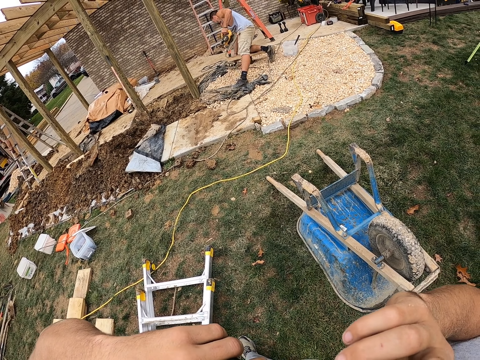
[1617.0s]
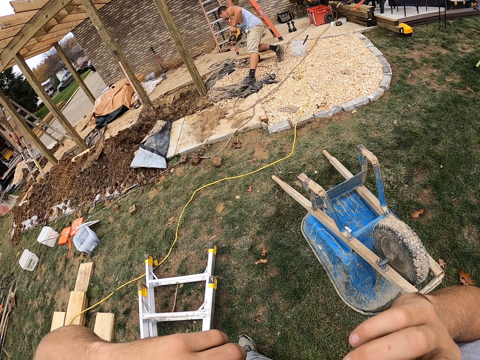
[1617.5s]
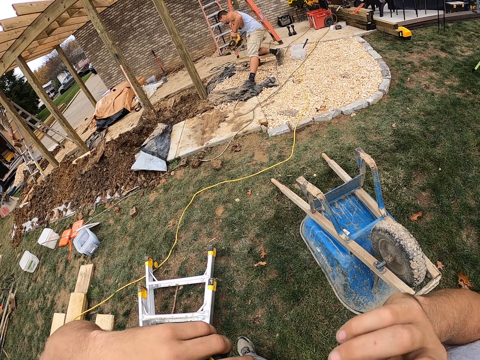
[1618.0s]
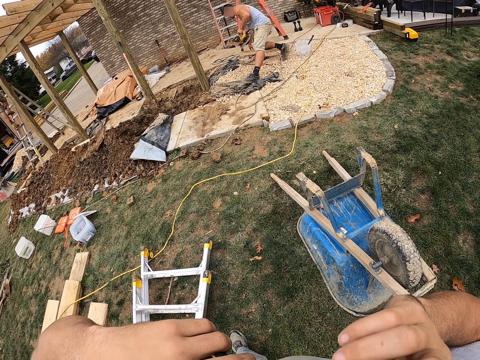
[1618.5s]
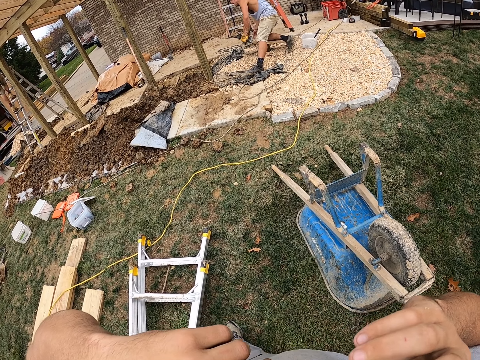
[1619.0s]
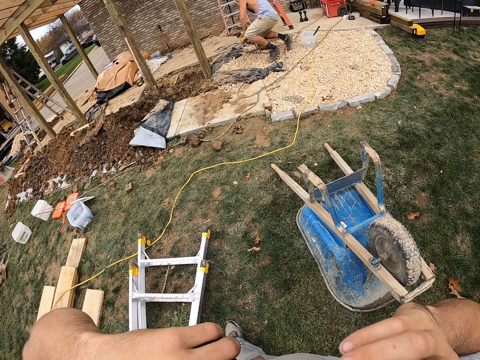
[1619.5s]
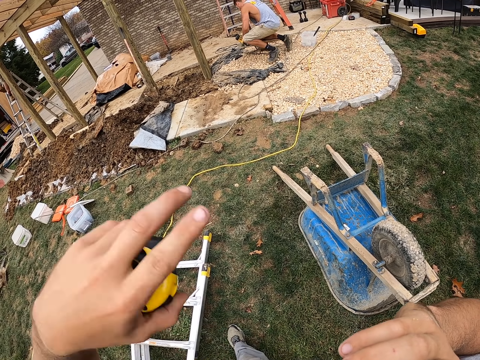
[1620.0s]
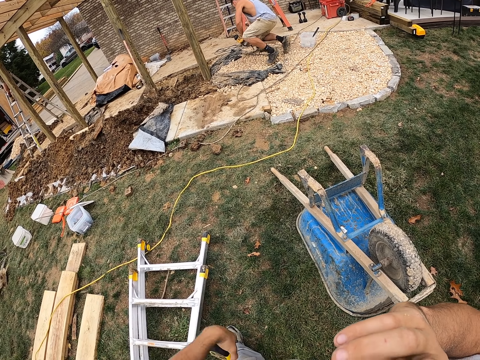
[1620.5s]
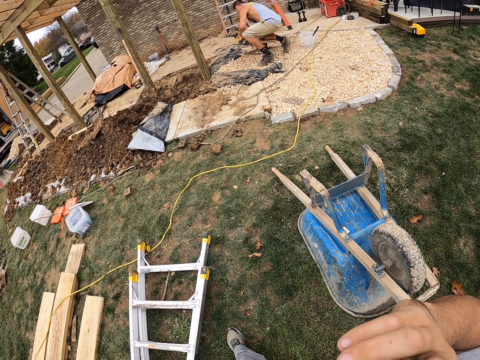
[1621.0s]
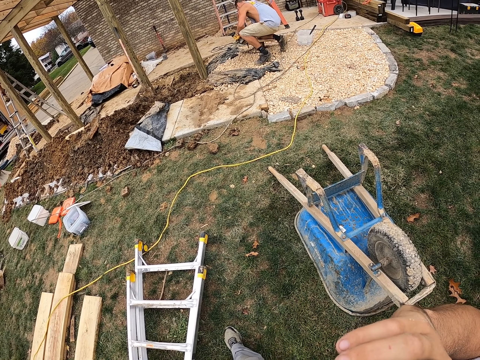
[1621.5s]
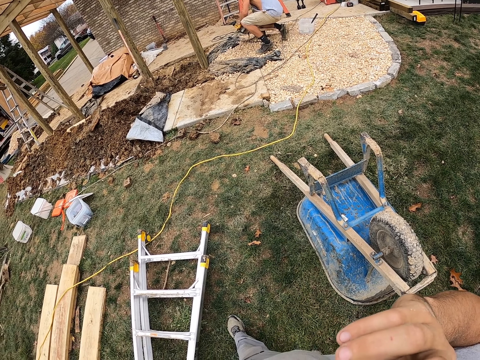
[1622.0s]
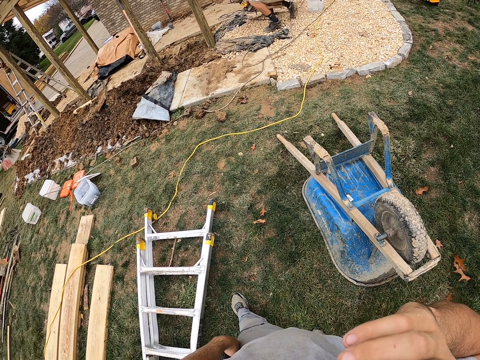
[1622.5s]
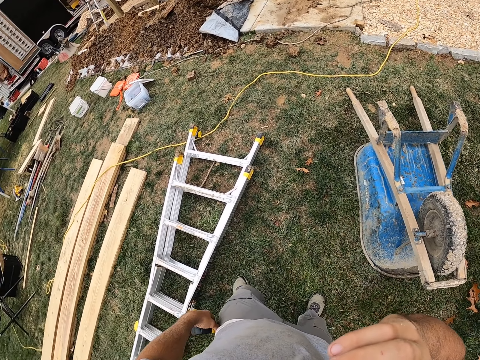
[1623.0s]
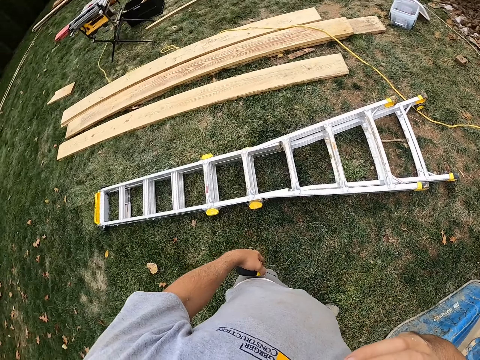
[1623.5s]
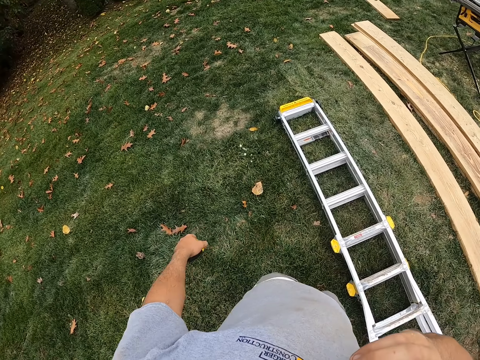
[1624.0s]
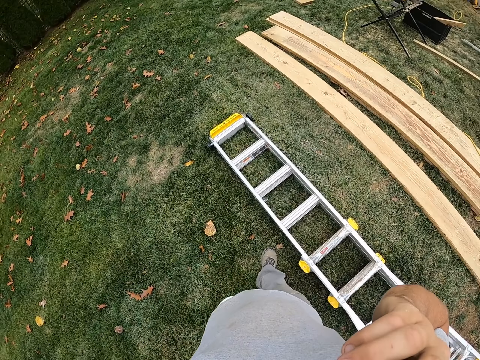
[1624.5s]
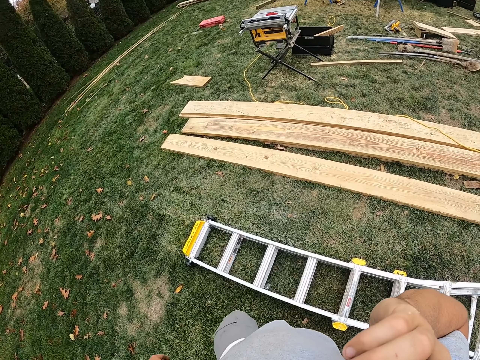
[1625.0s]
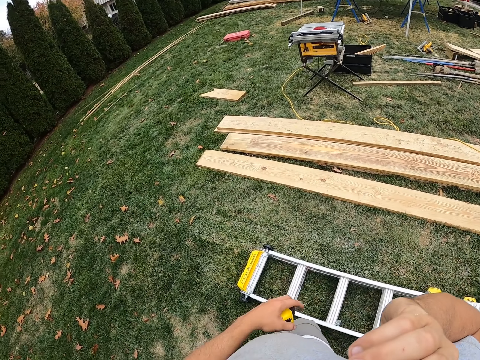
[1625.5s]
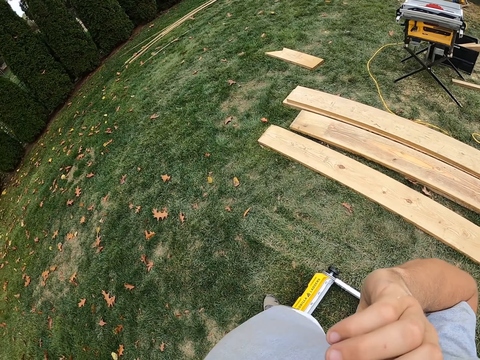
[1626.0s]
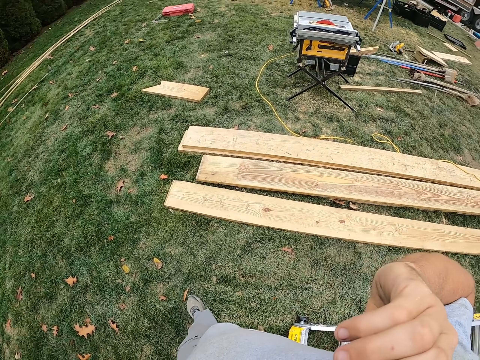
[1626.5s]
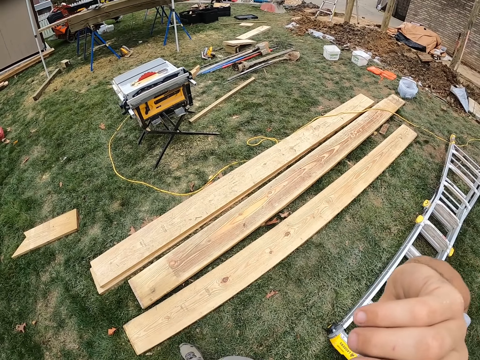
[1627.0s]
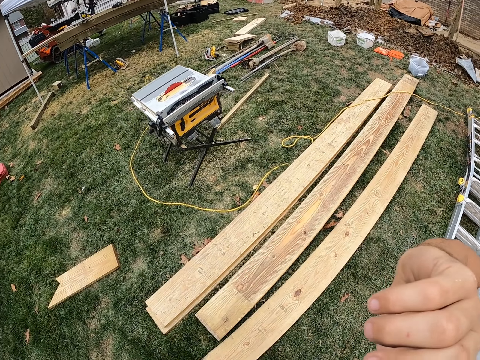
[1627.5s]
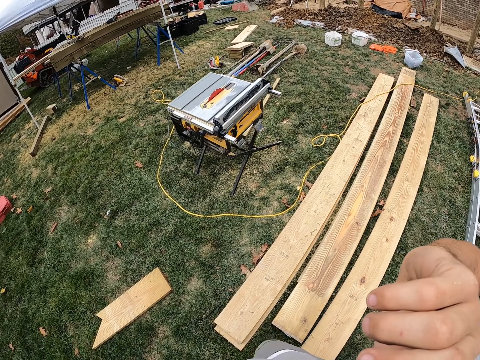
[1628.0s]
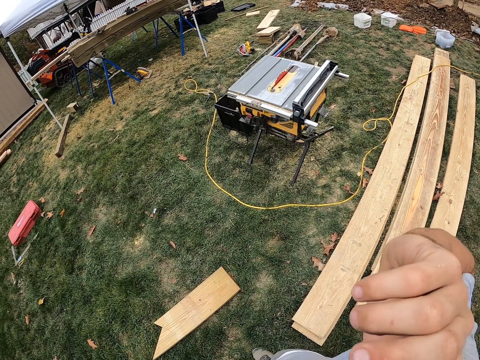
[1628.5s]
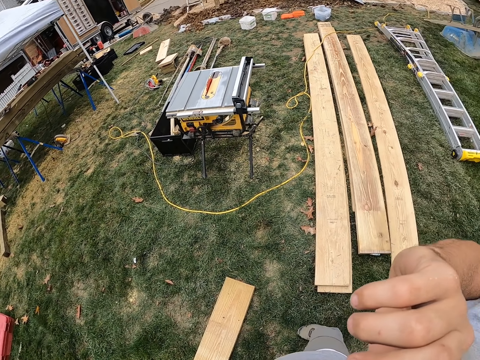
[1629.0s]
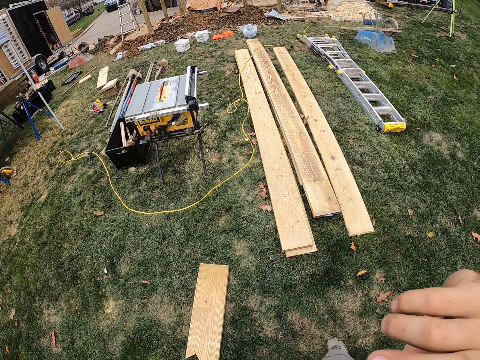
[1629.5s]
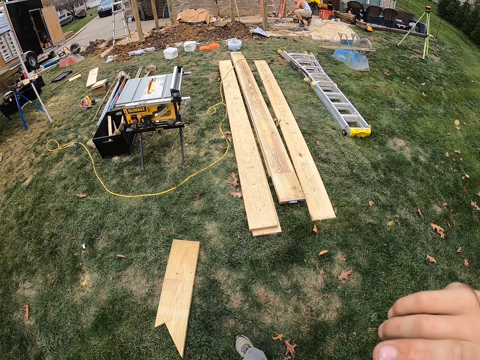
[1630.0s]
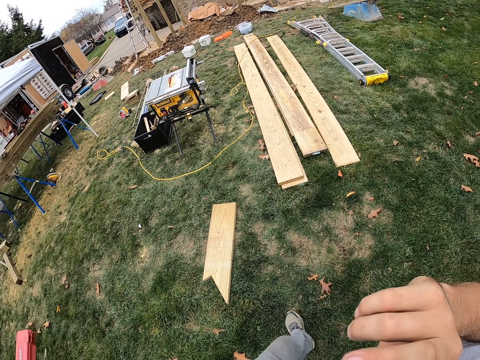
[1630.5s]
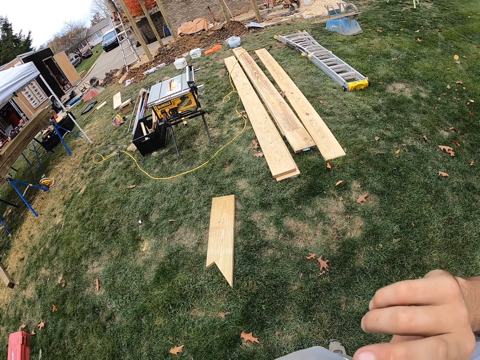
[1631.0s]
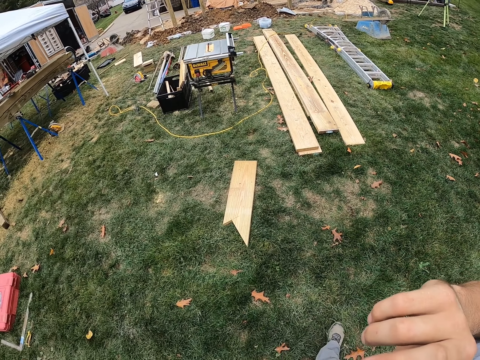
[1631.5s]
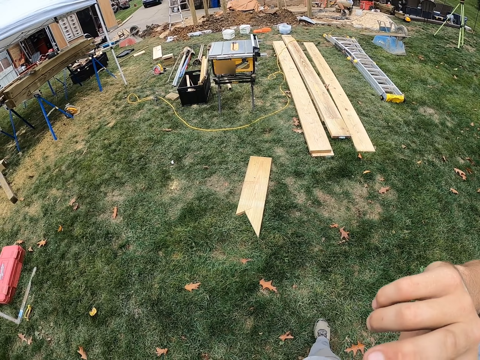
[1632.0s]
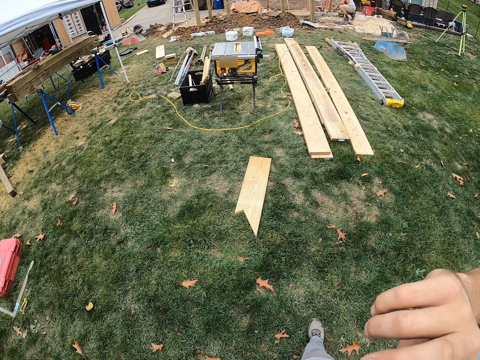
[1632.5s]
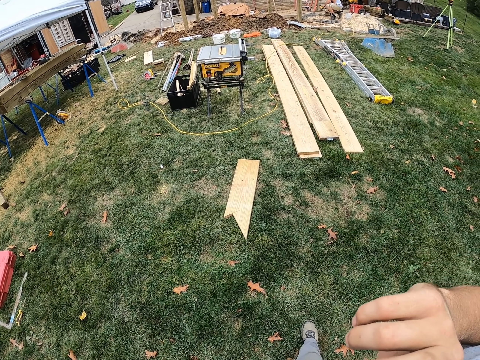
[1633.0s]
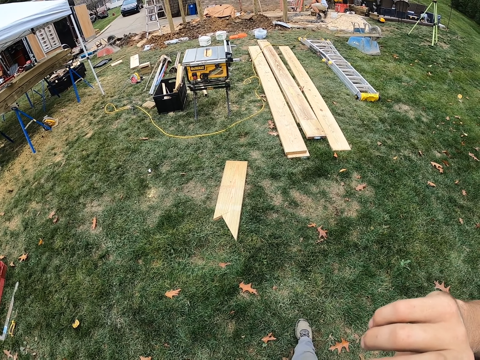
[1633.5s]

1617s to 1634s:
A man pulls a wire on the ground and puts the circular saw on the ground. The camera wearer converses on his cell phone. He walks on the field ground. He converses on the phone. He walks backwards on the field ground.

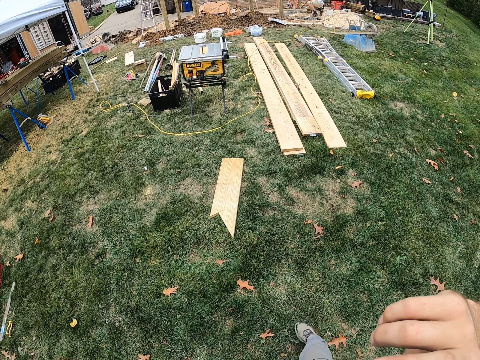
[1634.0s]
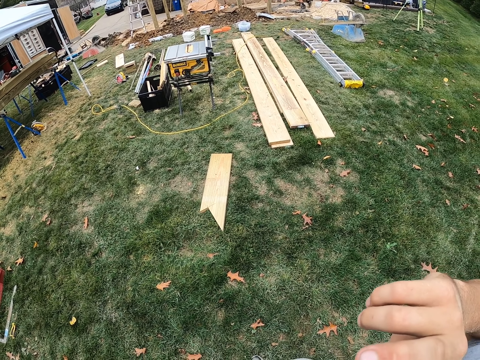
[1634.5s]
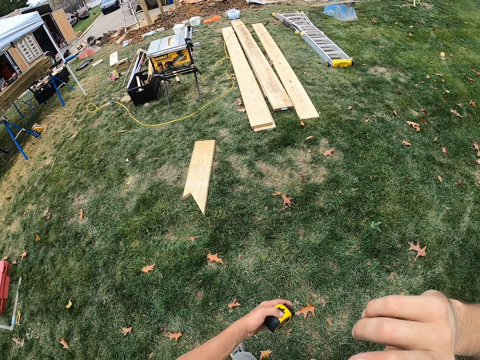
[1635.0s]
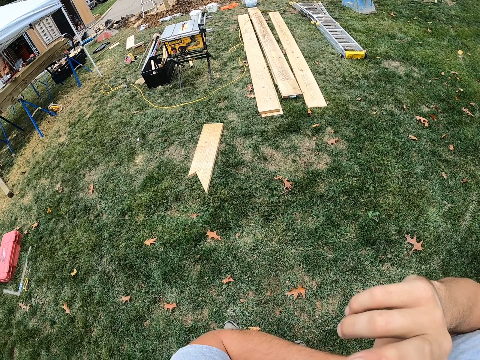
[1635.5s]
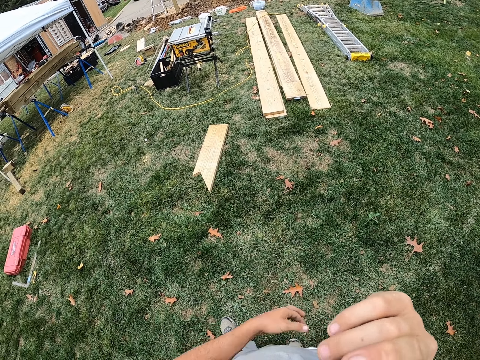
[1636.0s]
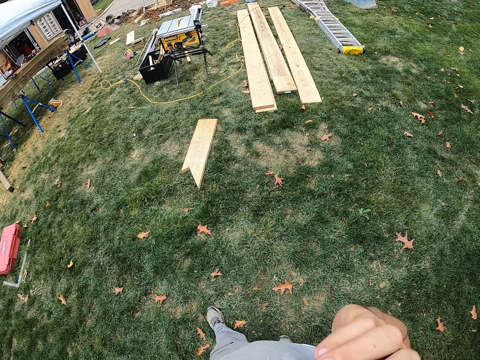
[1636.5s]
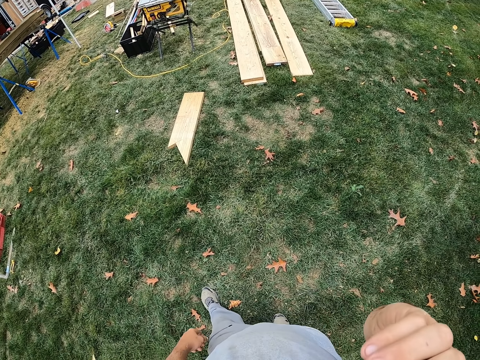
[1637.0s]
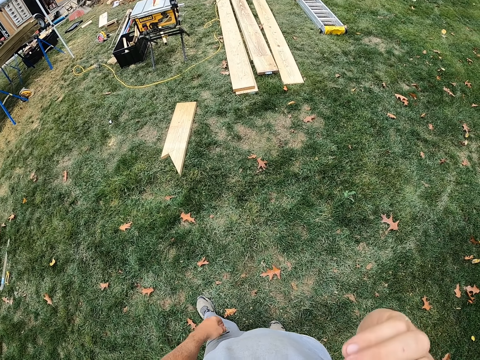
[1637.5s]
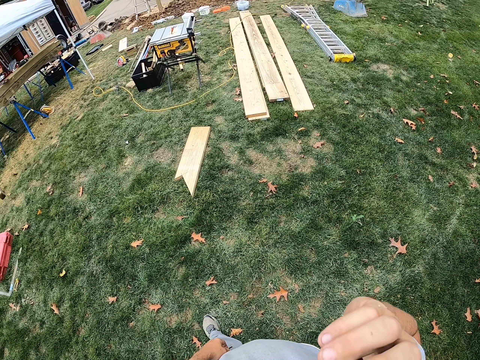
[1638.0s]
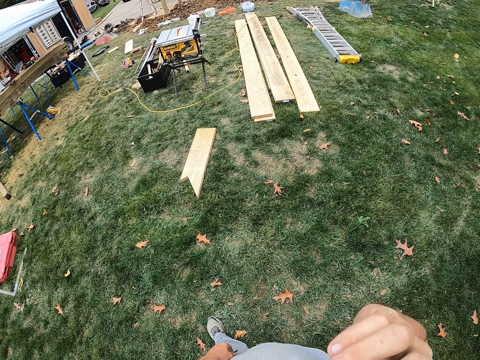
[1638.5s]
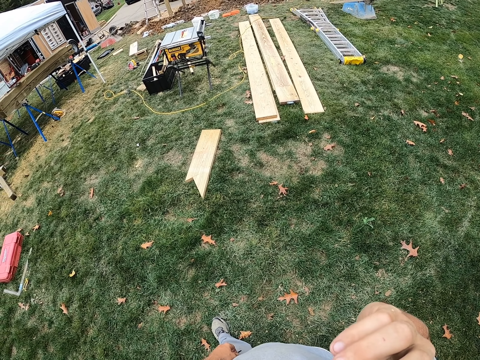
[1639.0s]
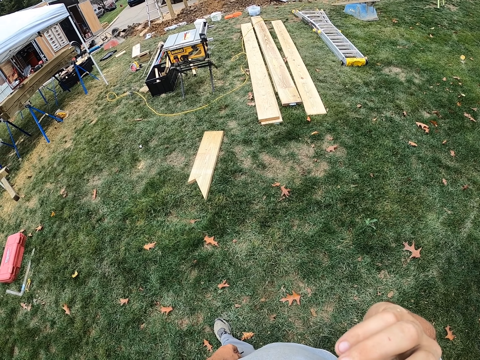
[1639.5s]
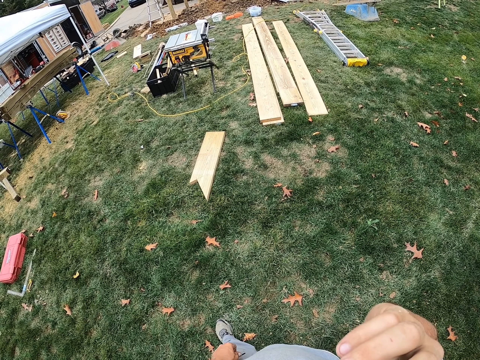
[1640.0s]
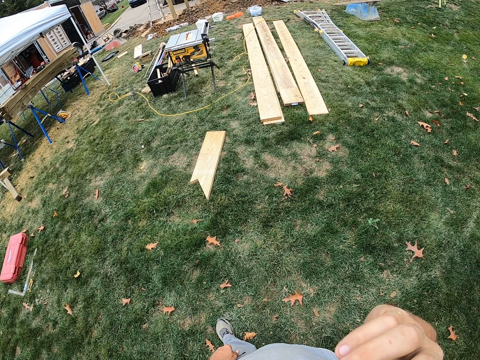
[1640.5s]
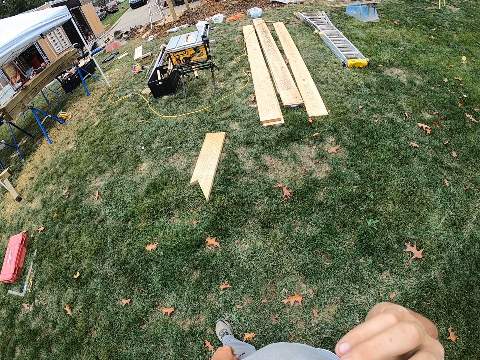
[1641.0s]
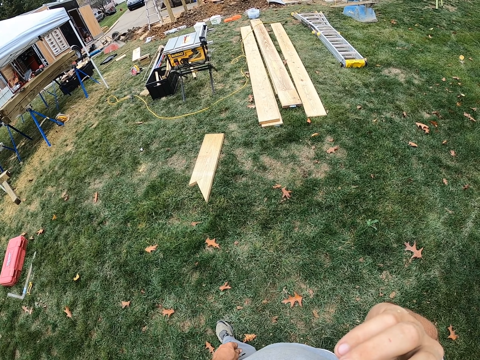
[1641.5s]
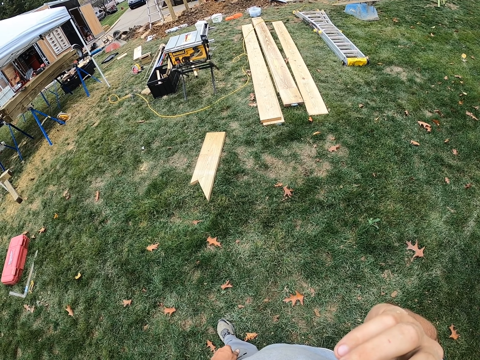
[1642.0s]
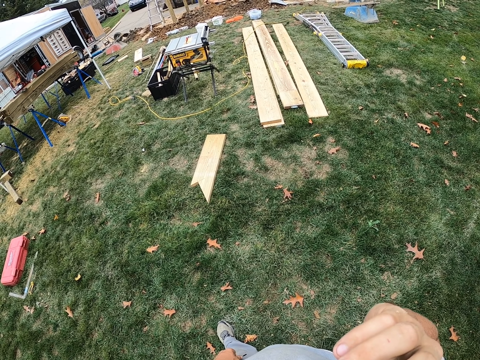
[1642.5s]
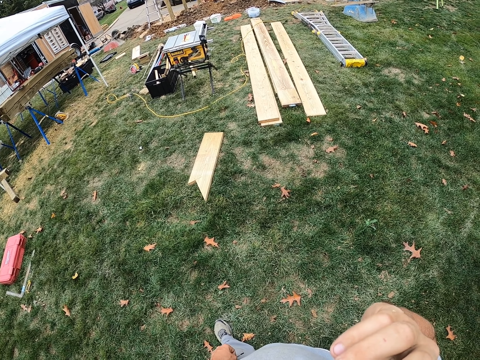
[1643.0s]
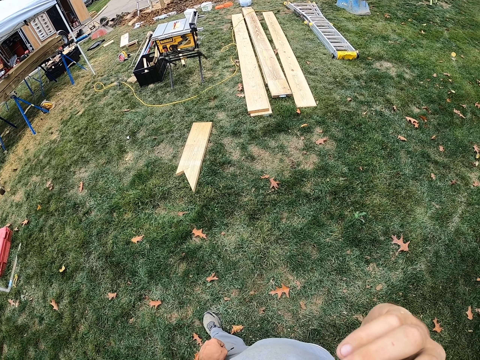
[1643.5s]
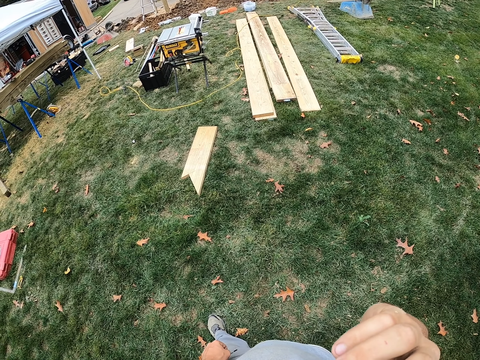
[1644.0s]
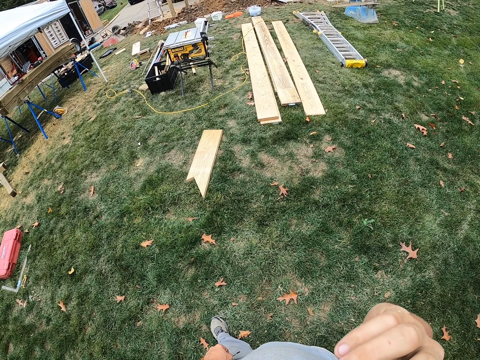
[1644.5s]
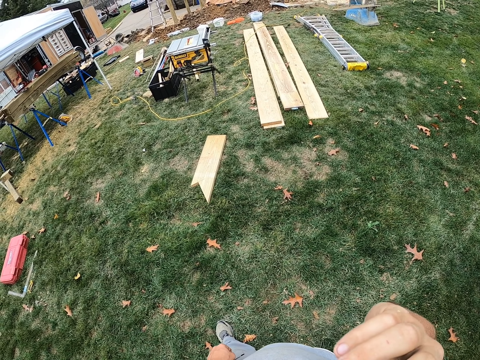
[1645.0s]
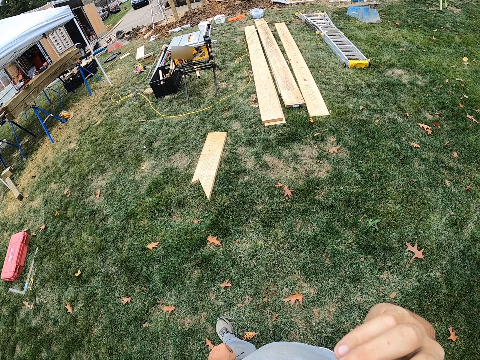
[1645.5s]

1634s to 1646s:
The camera wearer pockets a tape on the left hand. They converse via phone on the compound. They stand.
